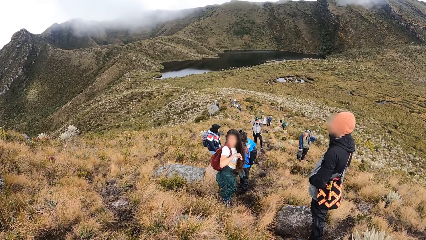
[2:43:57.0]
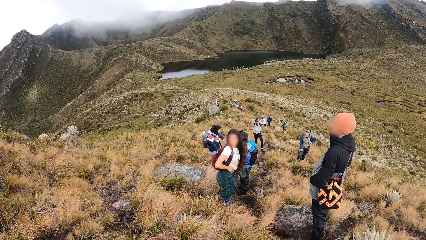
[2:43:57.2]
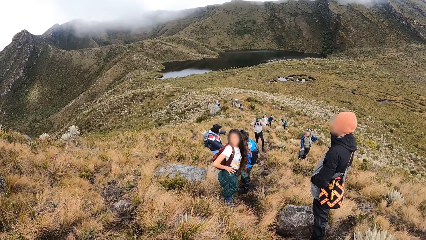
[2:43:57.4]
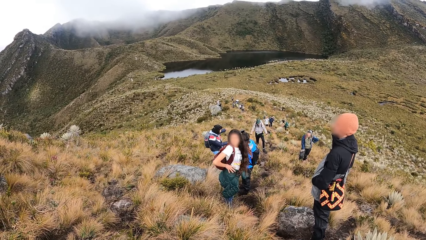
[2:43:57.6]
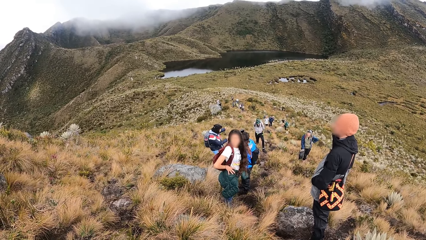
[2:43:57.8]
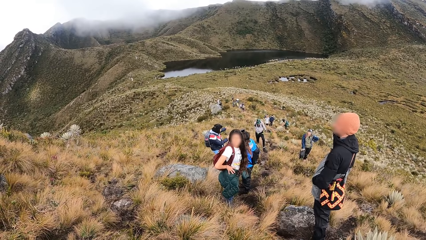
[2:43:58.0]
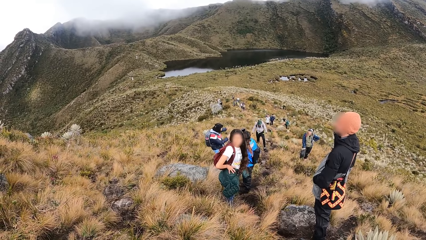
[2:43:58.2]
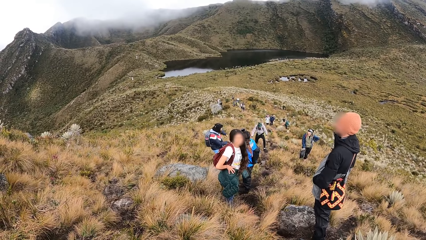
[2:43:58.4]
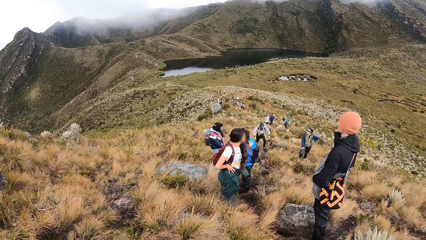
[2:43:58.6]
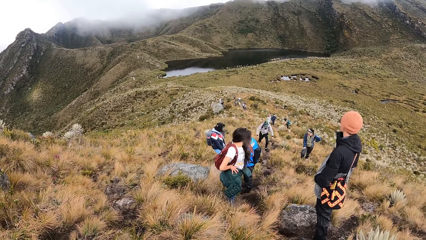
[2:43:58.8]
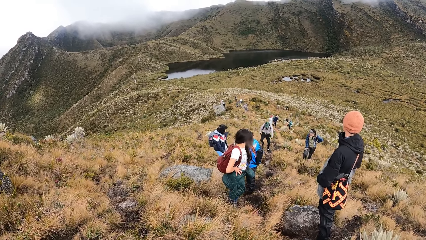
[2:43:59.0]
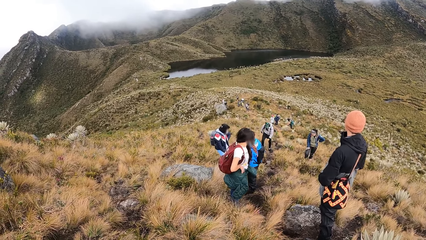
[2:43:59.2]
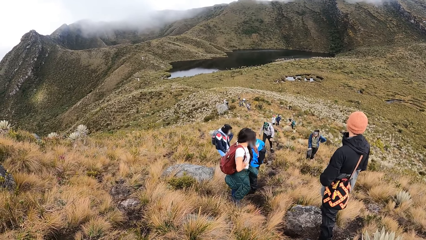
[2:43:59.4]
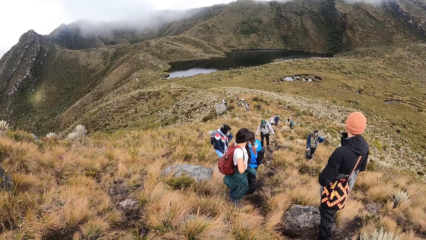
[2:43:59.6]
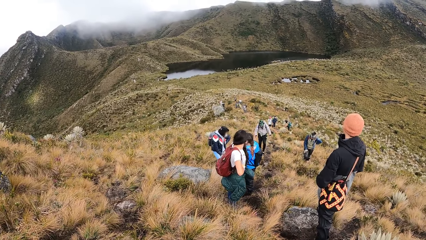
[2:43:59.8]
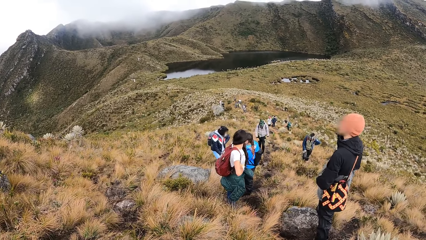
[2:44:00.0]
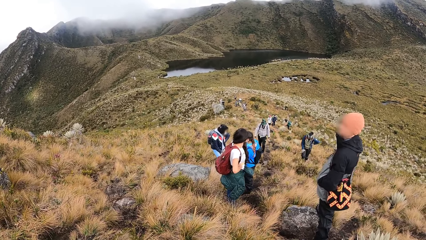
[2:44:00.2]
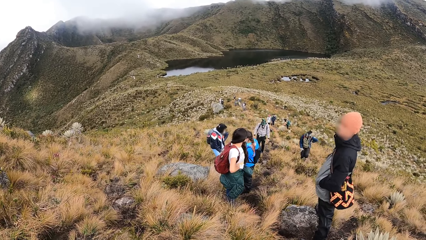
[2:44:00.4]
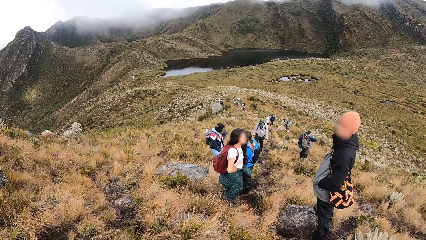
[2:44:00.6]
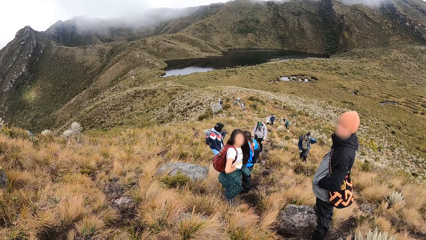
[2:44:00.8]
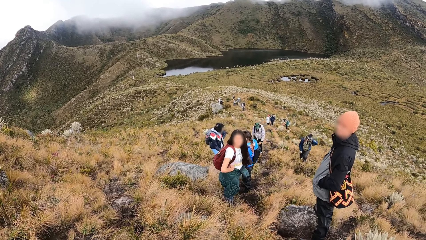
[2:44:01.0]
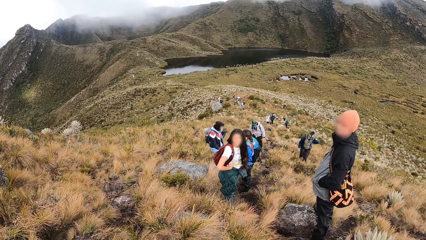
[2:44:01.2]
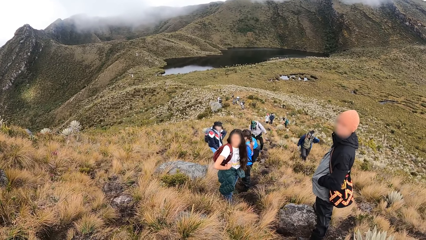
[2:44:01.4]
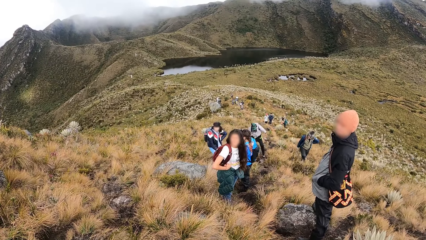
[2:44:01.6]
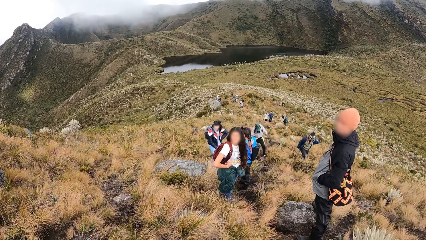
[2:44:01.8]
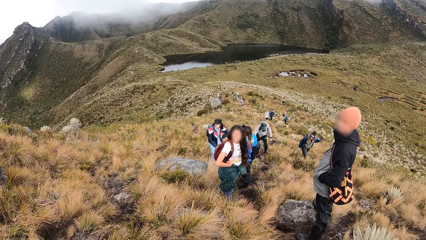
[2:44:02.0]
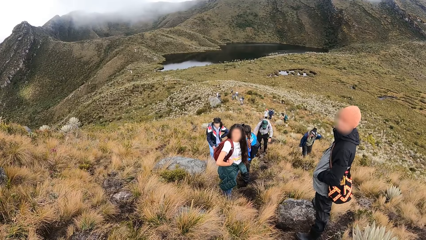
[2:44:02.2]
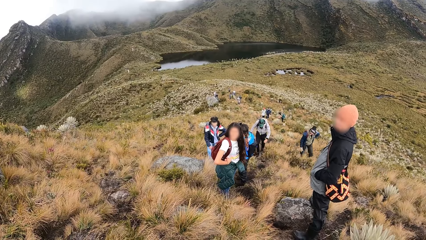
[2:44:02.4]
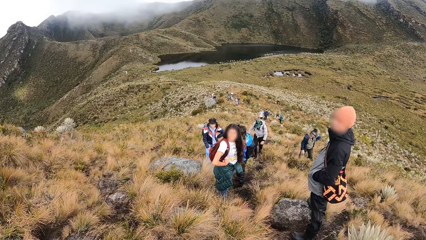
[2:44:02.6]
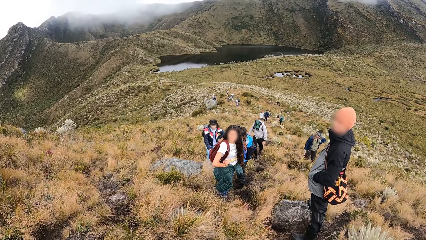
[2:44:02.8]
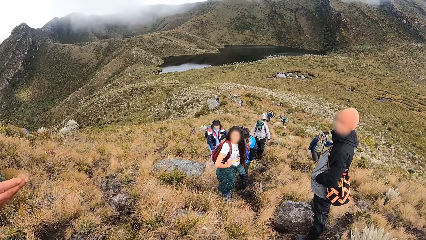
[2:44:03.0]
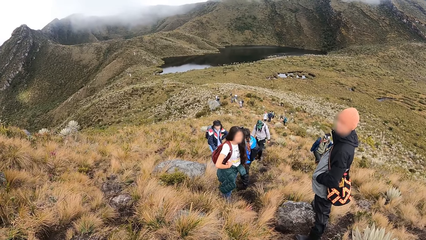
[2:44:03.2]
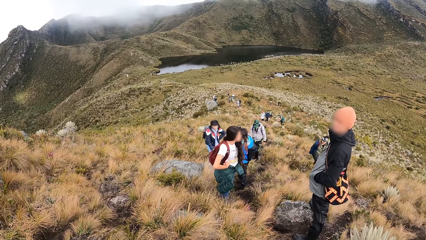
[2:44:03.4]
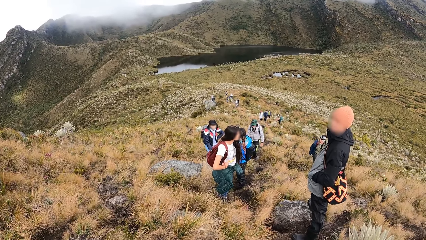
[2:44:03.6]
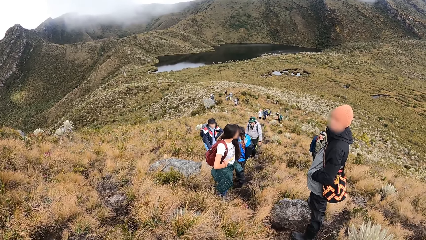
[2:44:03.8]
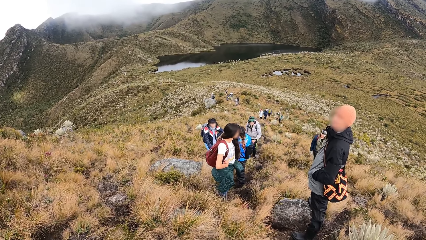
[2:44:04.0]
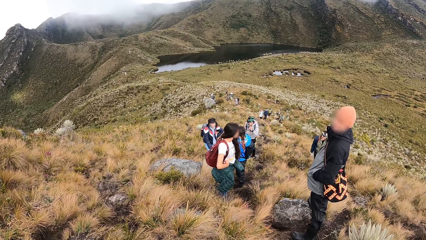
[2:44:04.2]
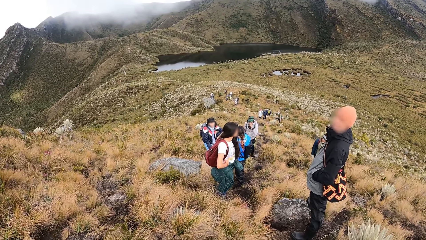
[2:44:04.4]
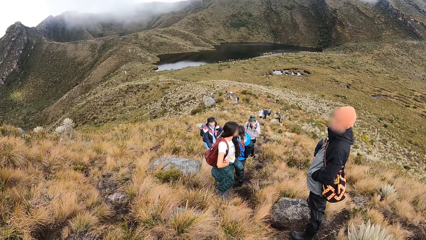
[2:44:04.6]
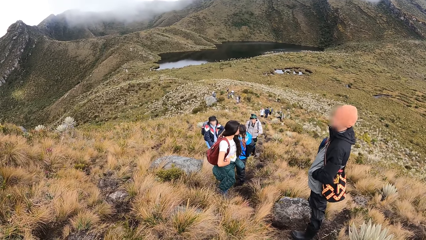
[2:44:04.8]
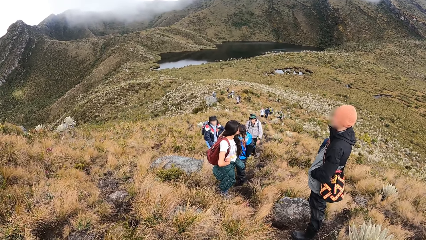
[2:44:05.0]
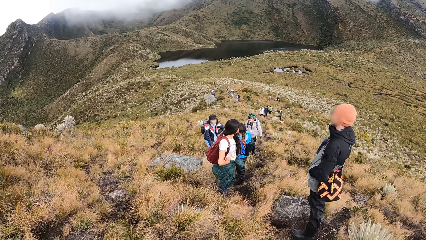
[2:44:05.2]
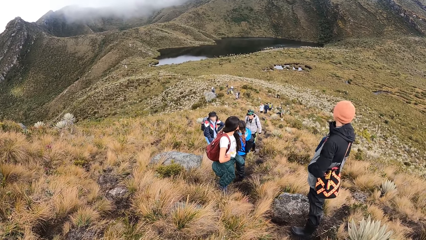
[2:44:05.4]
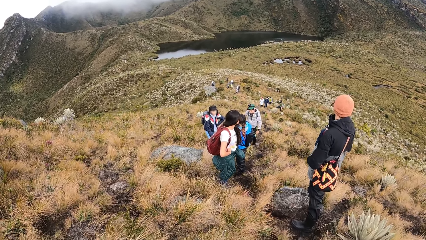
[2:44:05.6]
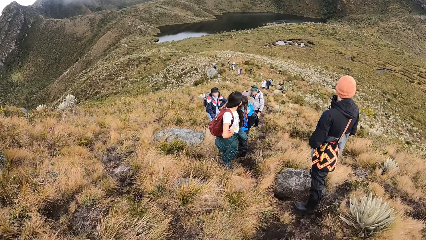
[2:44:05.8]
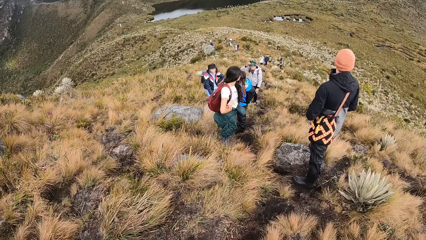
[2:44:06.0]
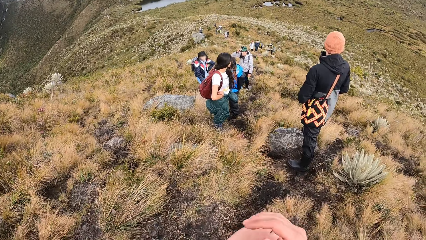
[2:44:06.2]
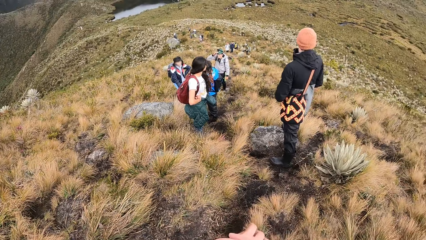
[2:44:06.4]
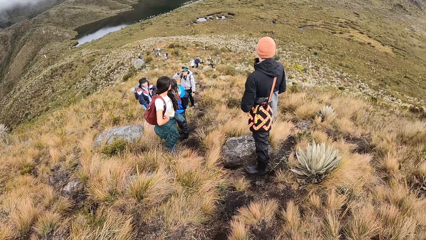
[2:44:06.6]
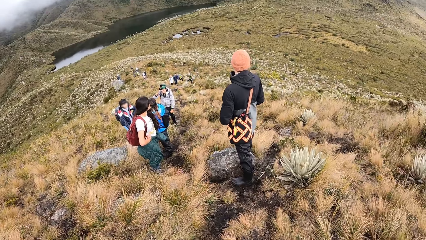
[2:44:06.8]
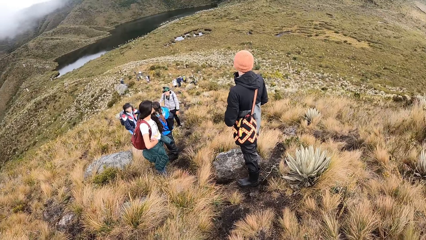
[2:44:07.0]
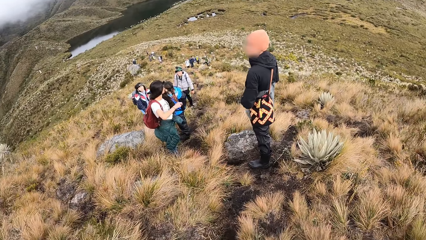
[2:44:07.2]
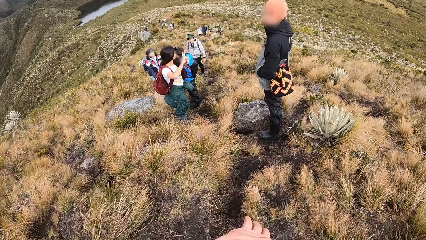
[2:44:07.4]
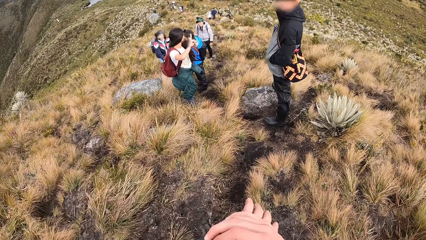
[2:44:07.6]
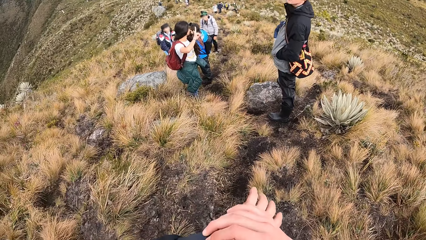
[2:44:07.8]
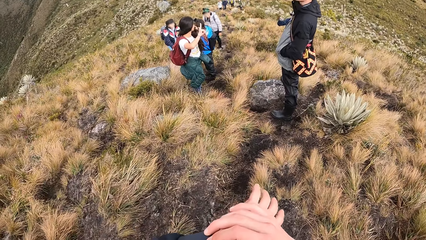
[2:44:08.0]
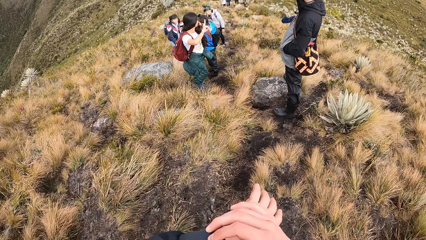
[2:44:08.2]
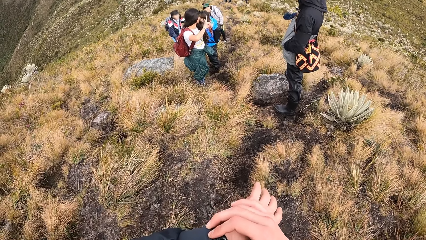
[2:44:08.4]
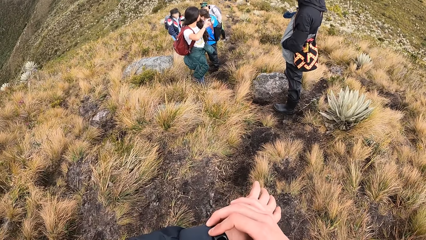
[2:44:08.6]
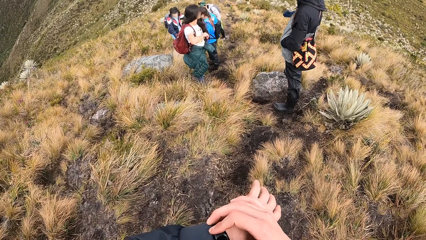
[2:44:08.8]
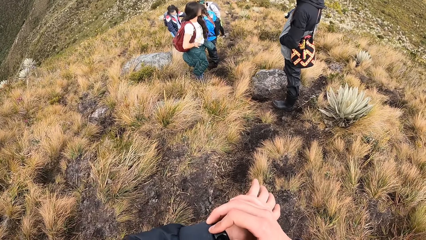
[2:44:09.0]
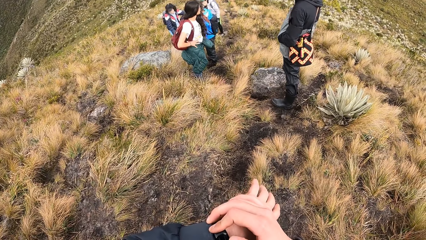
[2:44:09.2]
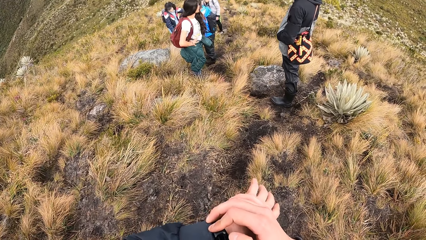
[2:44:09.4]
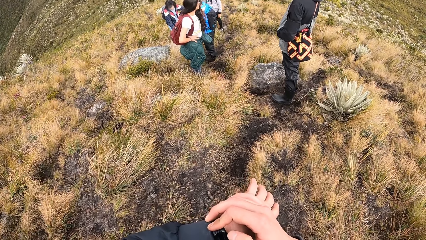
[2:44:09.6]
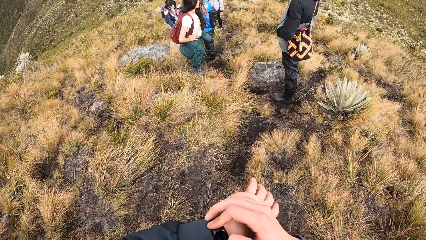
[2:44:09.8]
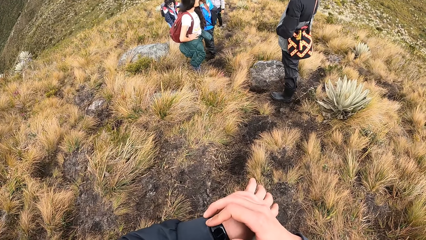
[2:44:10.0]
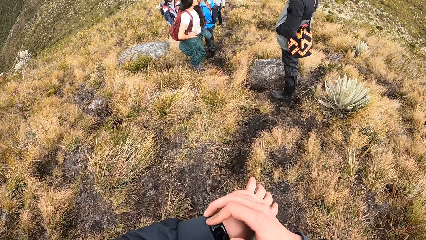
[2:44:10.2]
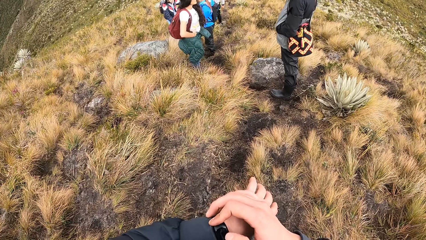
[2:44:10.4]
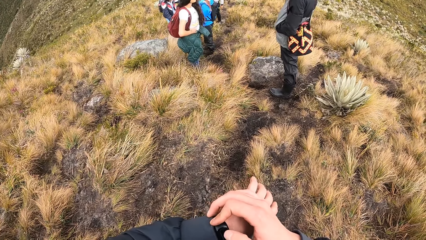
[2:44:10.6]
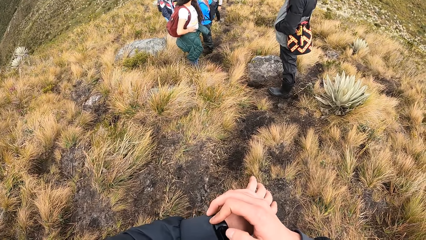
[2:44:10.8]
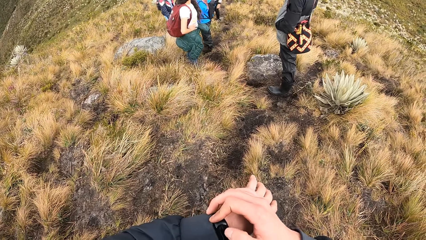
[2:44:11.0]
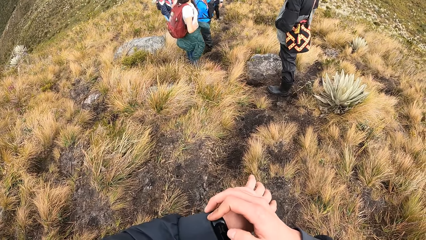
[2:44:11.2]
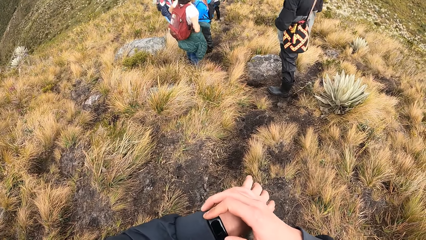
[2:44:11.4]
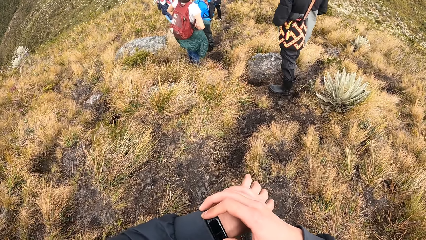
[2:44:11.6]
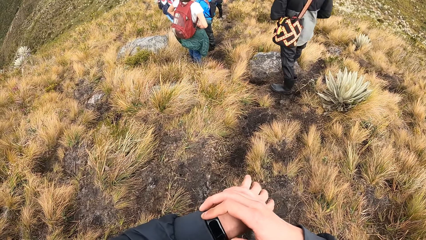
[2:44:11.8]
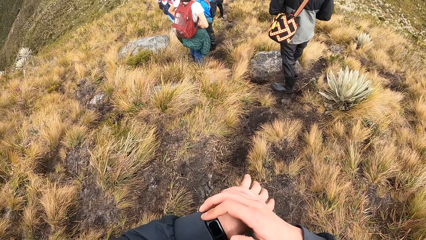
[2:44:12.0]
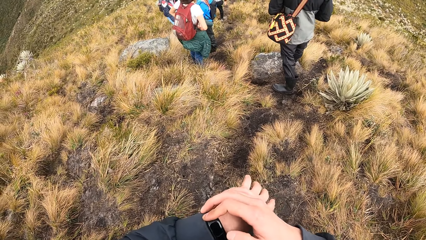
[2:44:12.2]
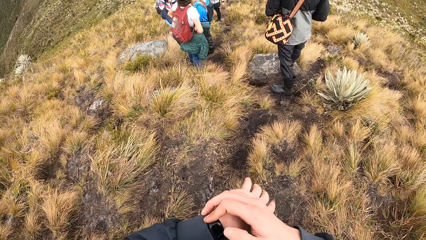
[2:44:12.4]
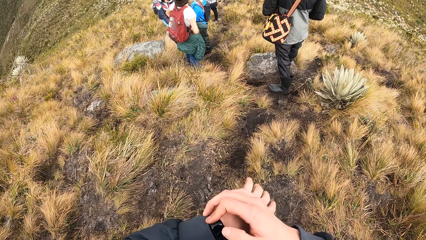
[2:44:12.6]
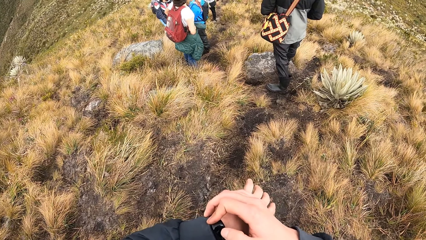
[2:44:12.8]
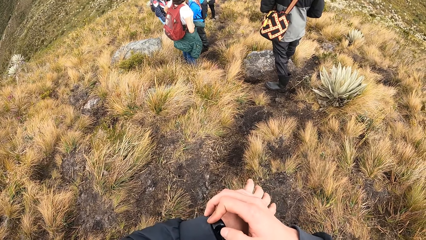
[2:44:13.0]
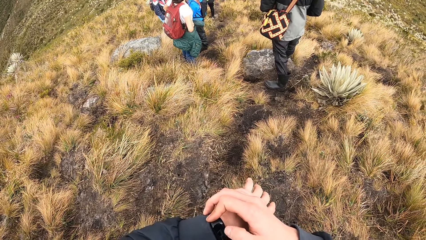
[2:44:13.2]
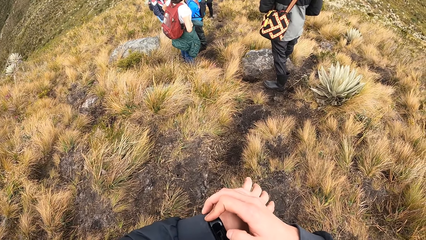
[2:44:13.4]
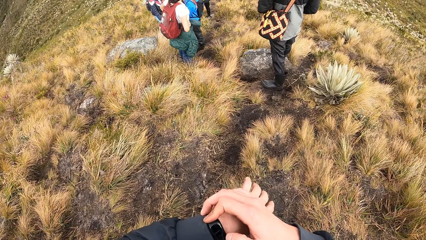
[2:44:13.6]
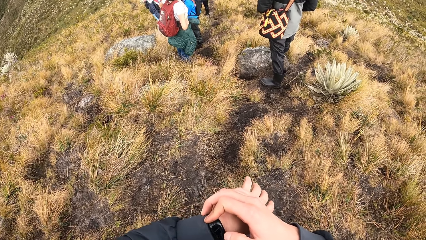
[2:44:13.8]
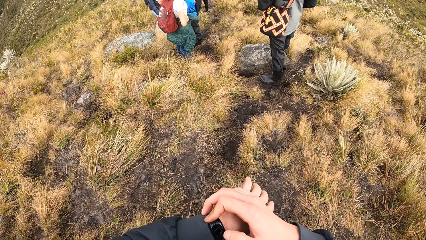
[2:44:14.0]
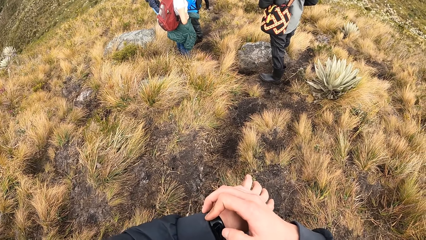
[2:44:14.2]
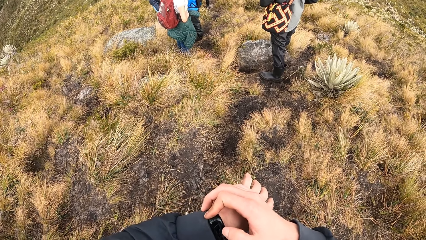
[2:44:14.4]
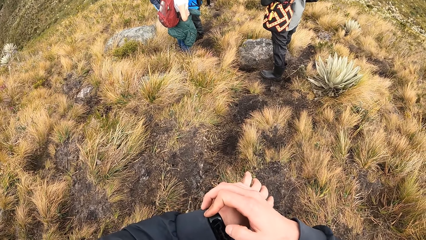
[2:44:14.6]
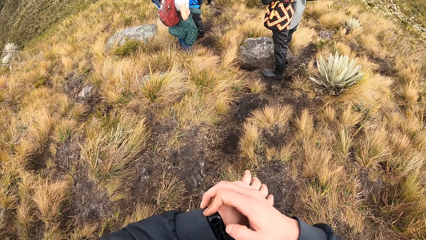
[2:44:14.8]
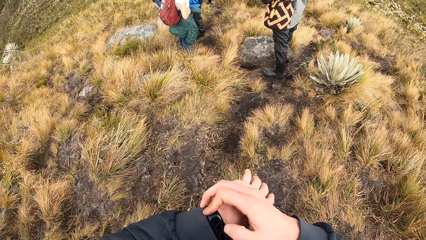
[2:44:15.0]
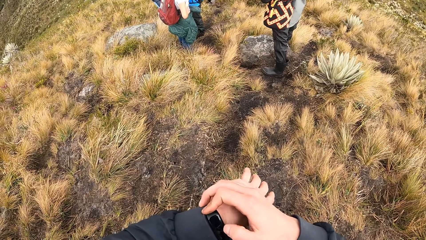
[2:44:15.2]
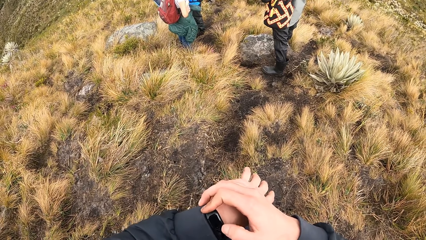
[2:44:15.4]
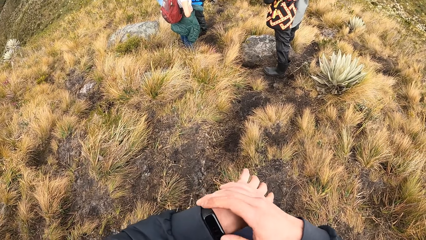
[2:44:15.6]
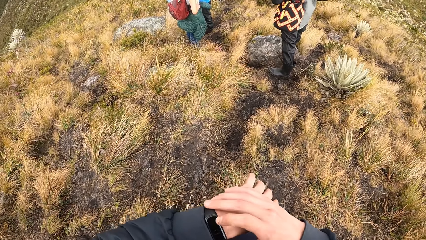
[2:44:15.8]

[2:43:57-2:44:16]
The camera wearer looks at the wrist watch. They scroll the wrist watch.
